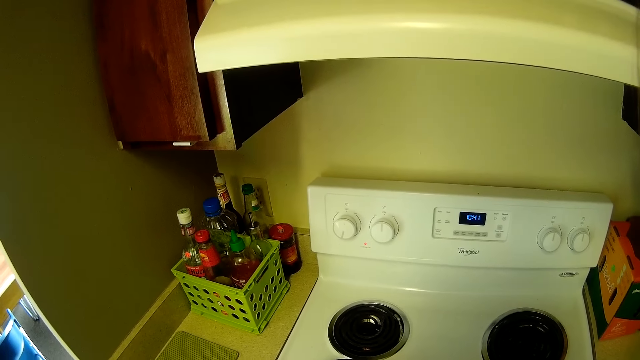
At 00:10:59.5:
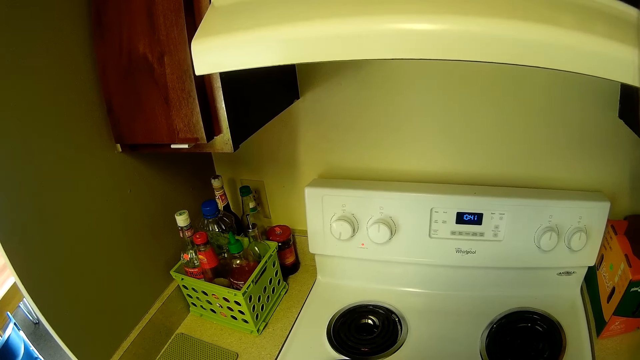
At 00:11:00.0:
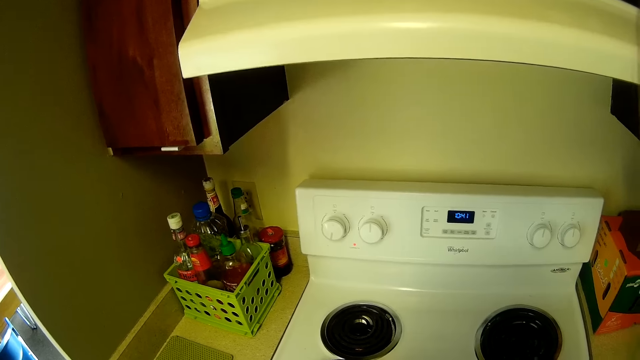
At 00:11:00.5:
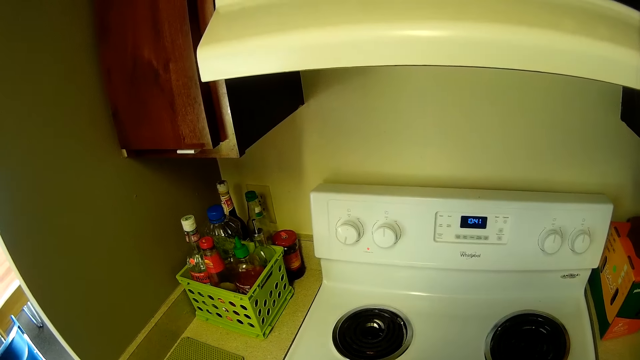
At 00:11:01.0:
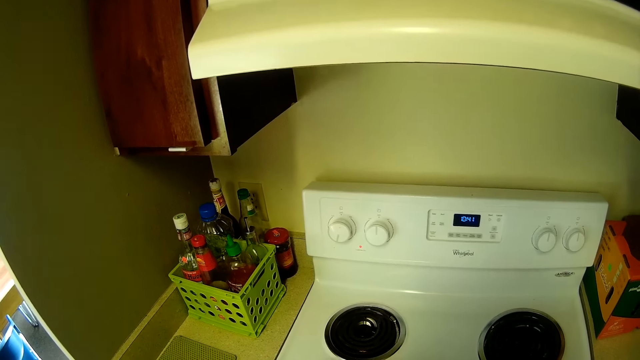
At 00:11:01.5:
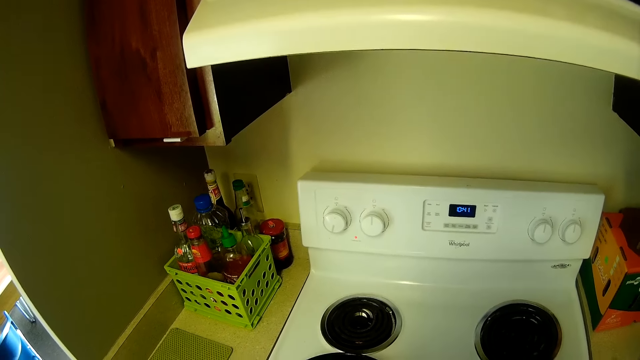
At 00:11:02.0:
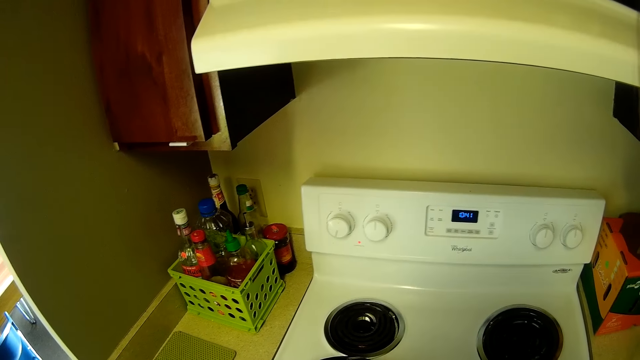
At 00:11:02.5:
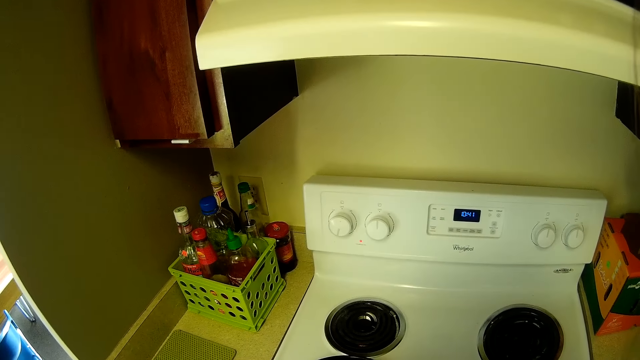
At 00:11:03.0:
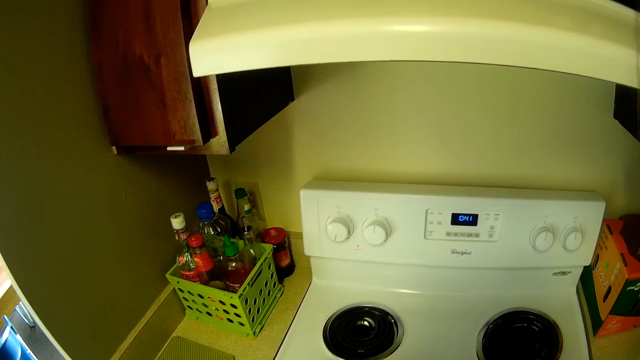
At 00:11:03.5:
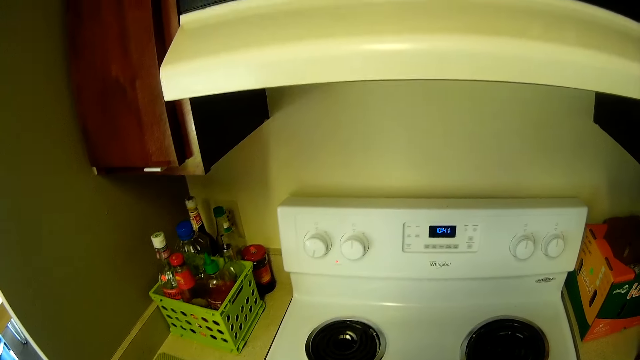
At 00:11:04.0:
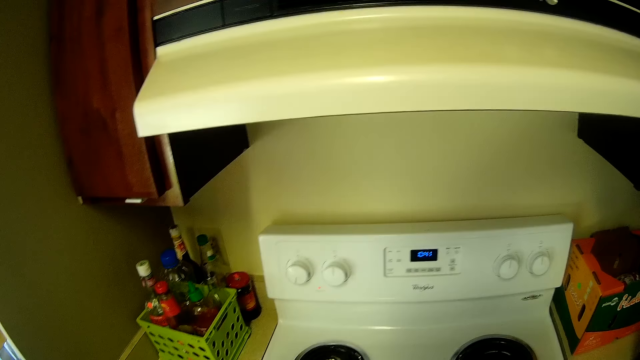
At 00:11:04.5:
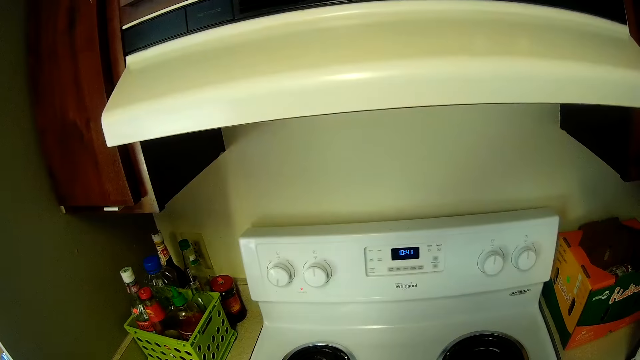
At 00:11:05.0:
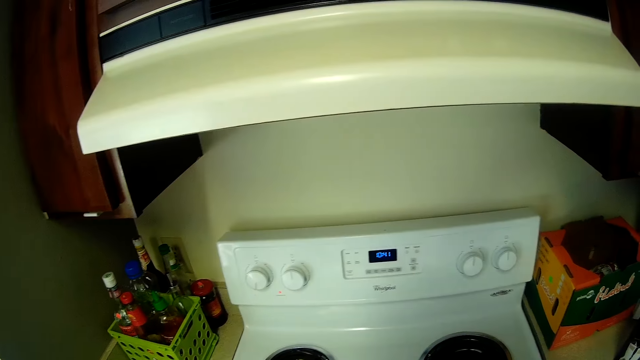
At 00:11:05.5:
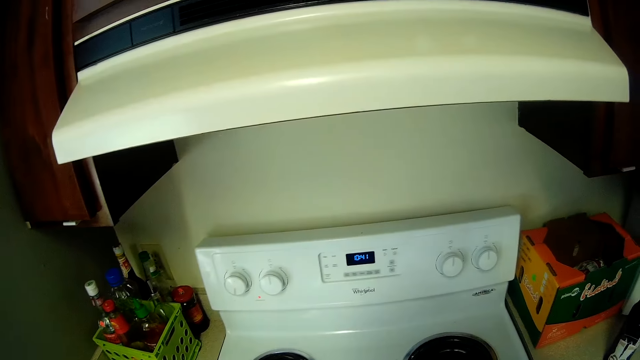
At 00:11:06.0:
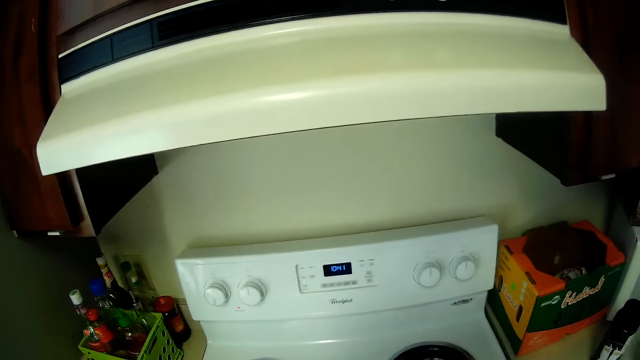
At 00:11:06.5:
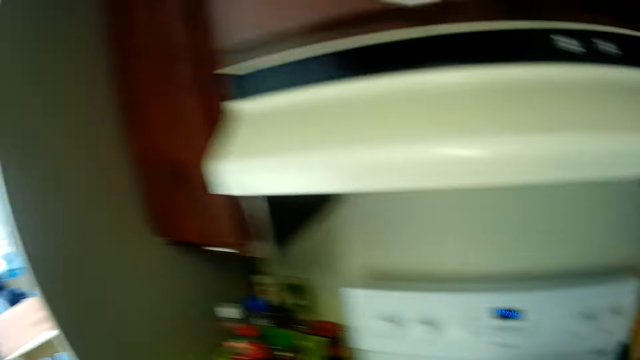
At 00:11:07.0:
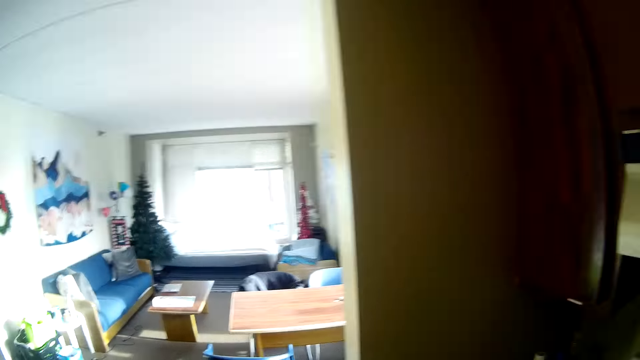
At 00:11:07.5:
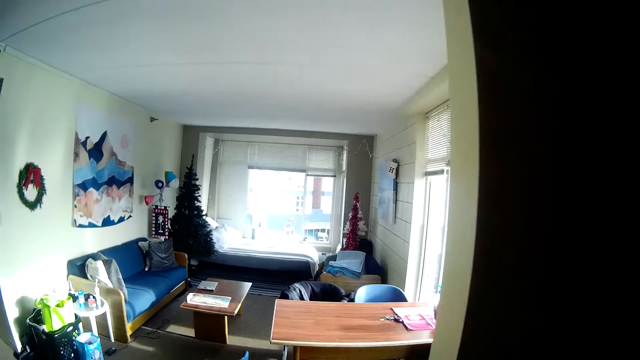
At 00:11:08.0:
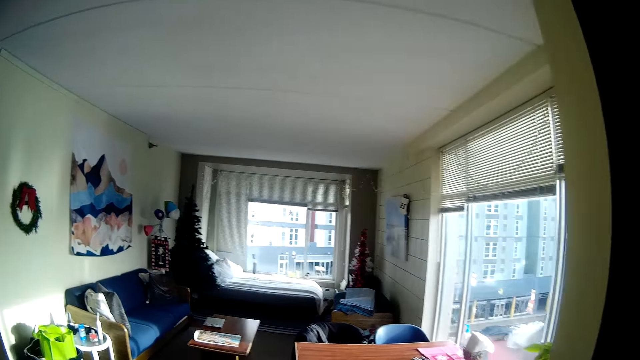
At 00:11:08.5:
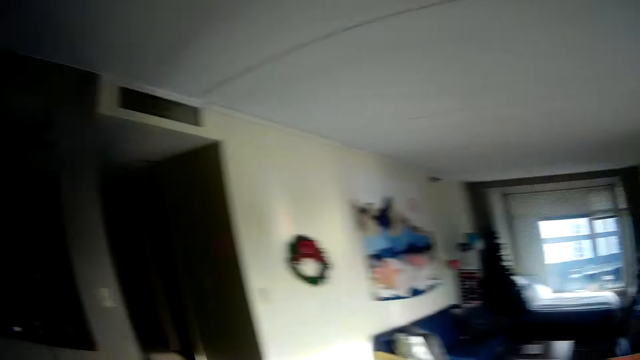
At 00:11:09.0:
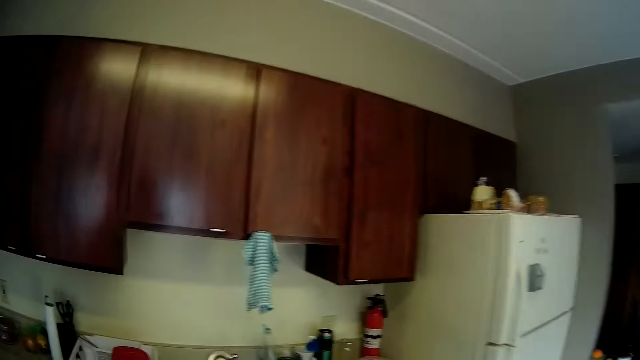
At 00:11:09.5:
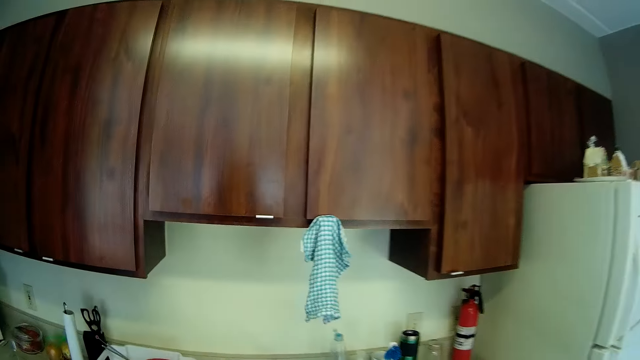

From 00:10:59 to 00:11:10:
The camera wearer walks around the kitchen. They move away from the cooker in the kitchen.

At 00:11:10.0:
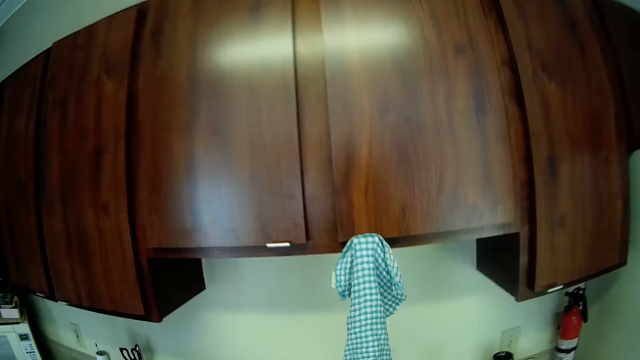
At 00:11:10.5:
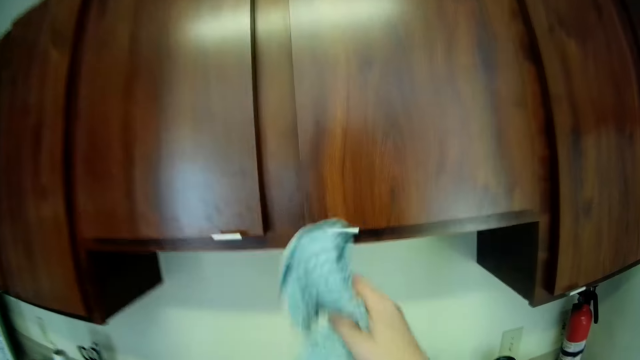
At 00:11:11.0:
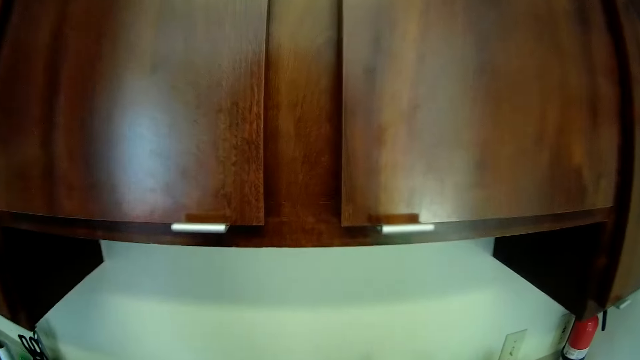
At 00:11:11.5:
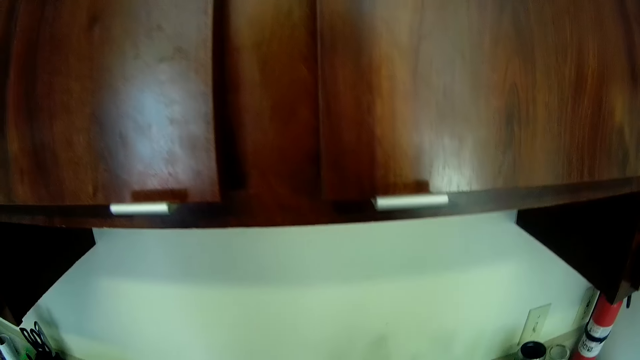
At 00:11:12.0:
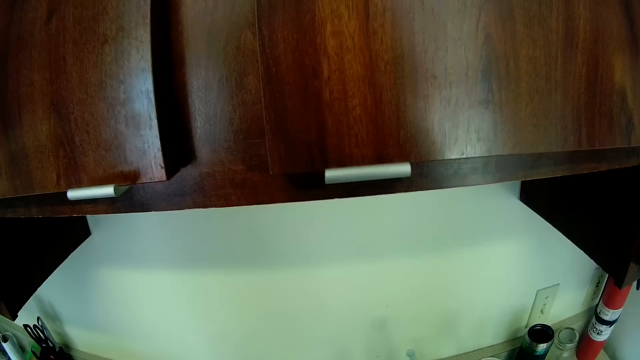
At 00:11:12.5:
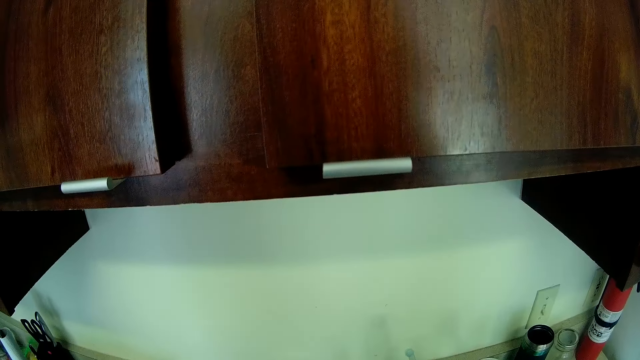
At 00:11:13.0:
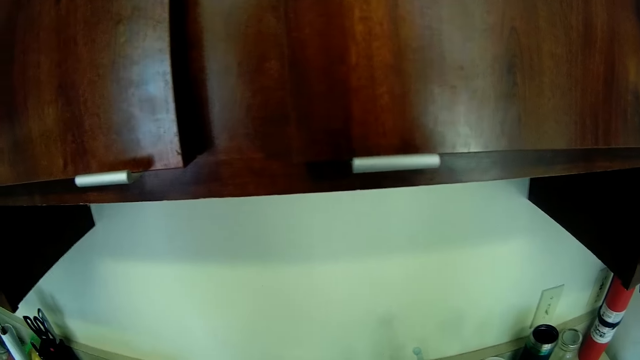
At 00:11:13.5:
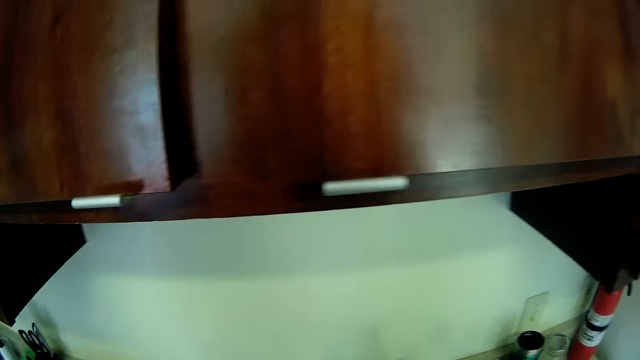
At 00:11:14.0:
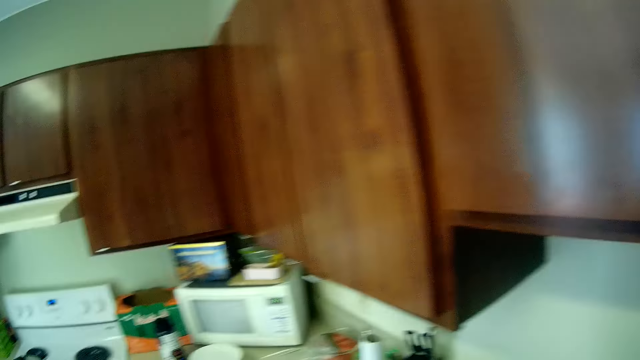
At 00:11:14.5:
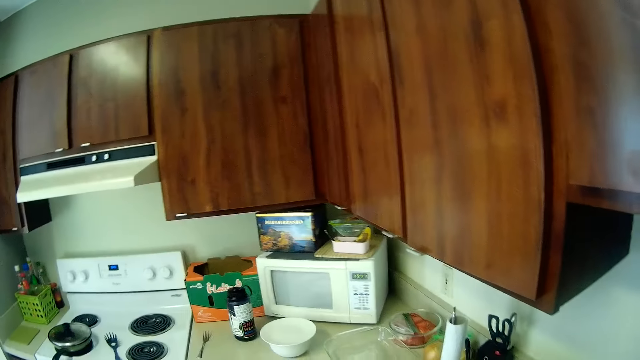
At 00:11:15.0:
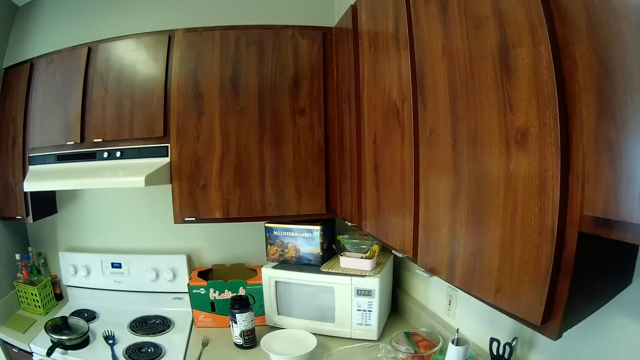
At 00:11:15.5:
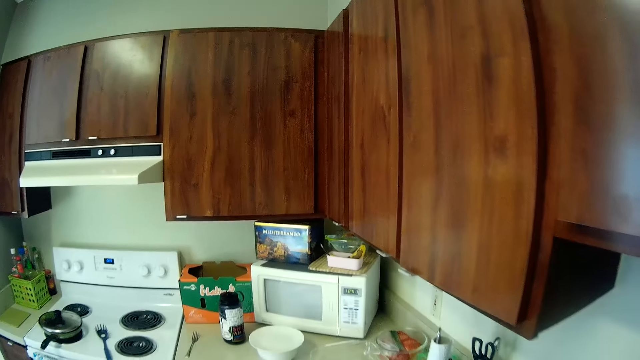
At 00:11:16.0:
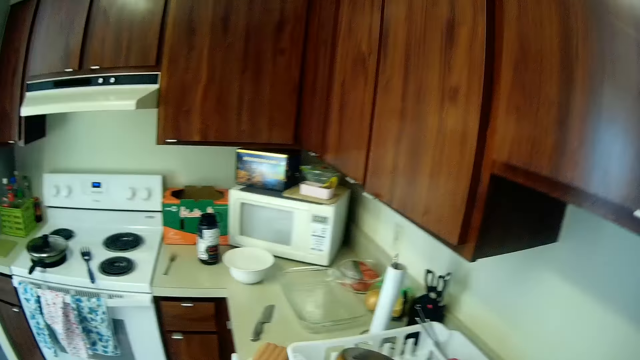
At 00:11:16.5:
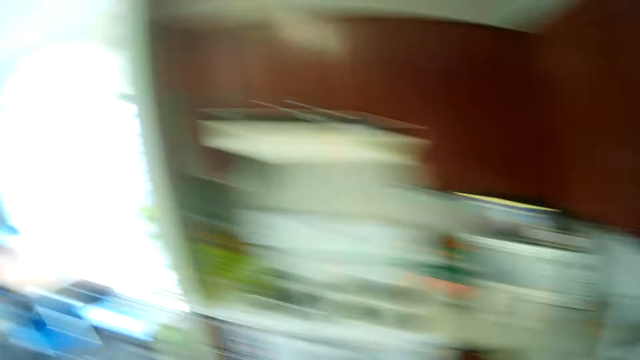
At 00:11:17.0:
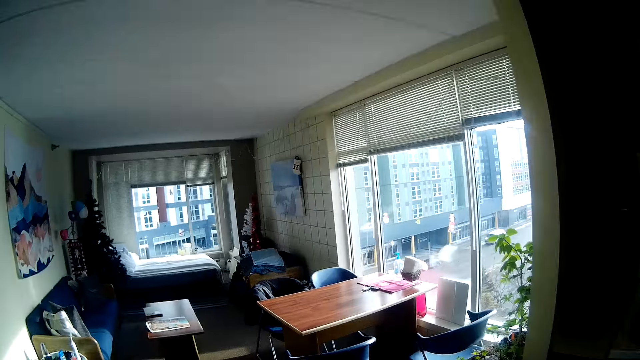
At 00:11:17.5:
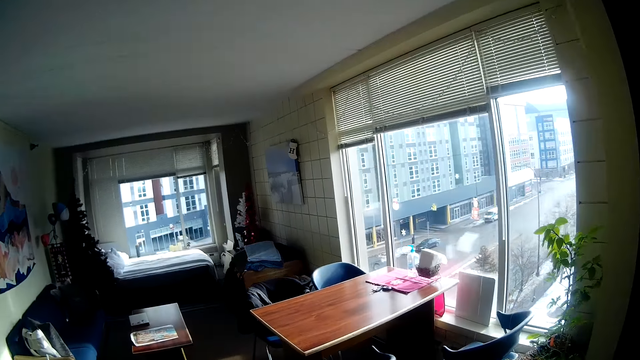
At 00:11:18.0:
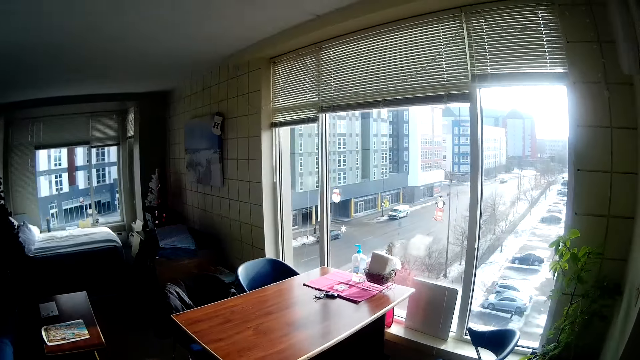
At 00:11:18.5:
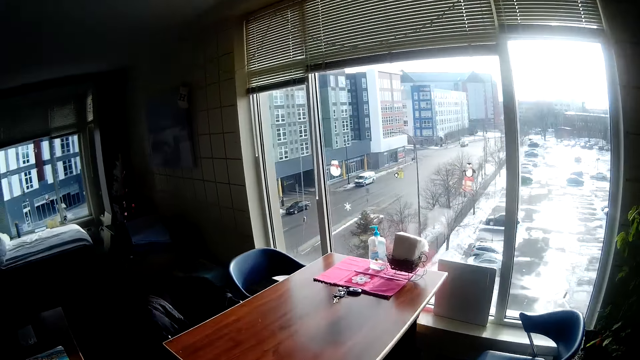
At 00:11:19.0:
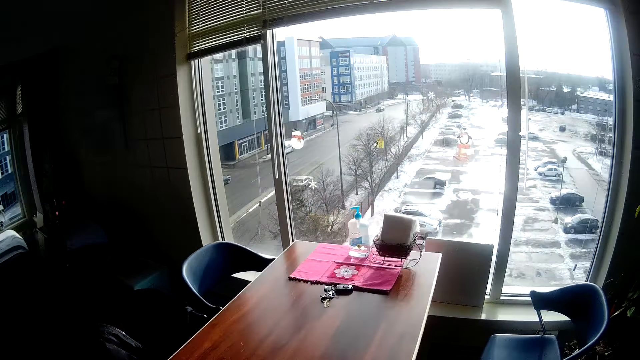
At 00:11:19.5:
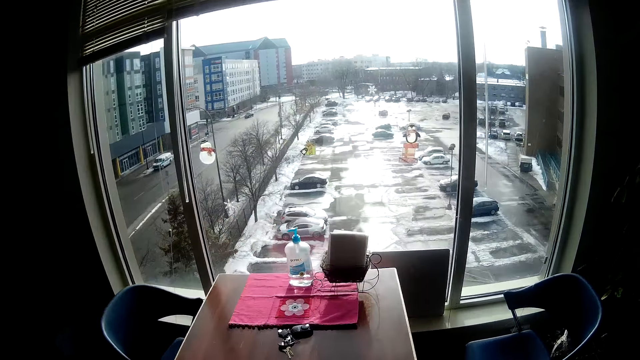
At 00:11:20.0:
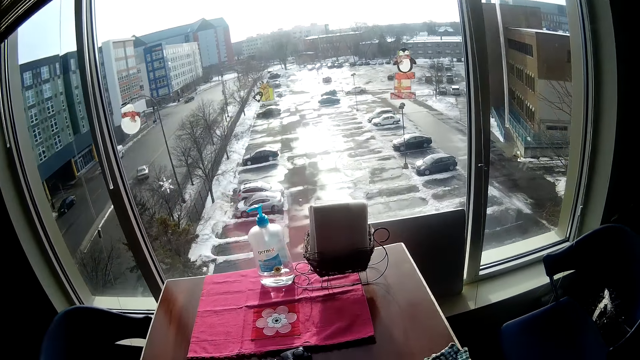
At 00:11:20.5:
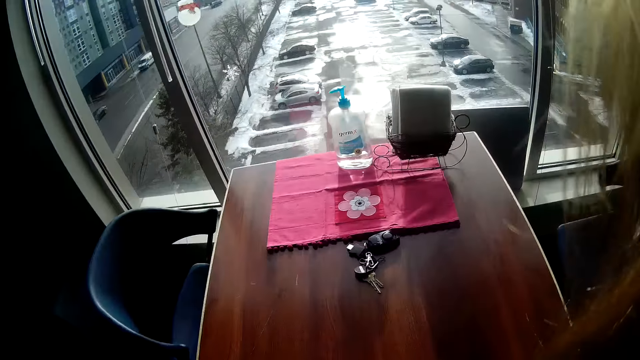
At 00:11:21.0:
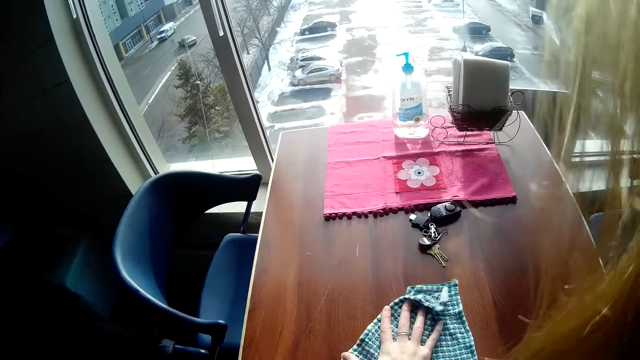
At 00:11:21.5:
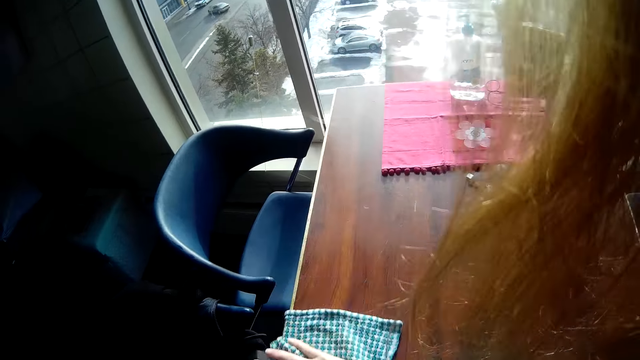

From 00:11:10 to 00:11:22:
The camera wearer picks up a kitchen towel from the wall cabinet door handle. They move from the kitchen cabinet into a room. They look around the kitchen. They look around the room. They wipe the table with the kitchen towel.
